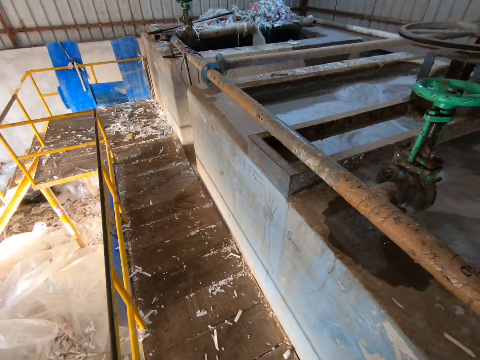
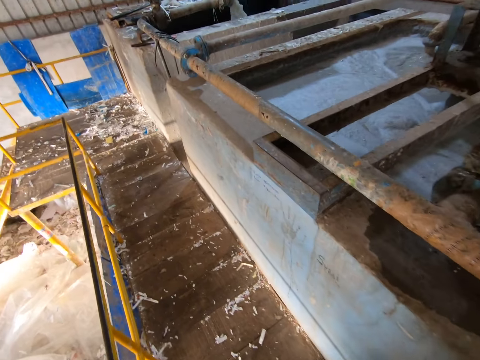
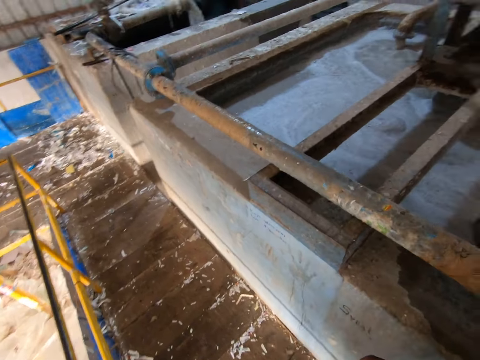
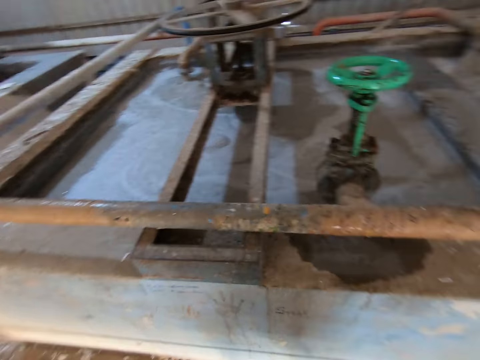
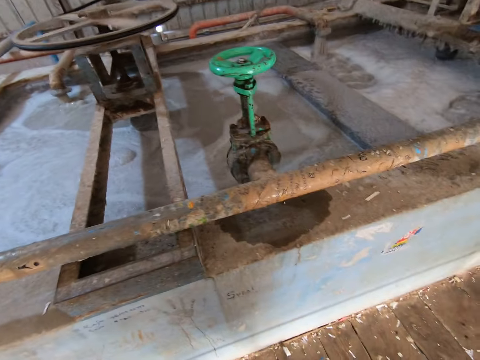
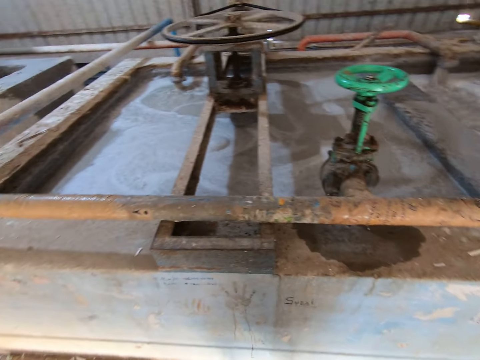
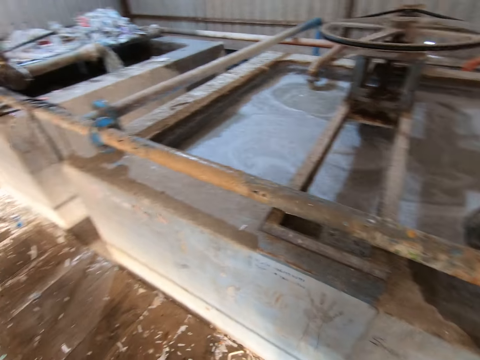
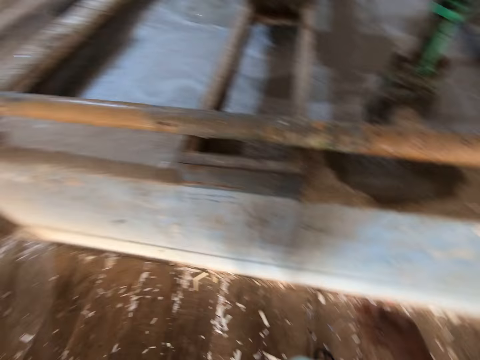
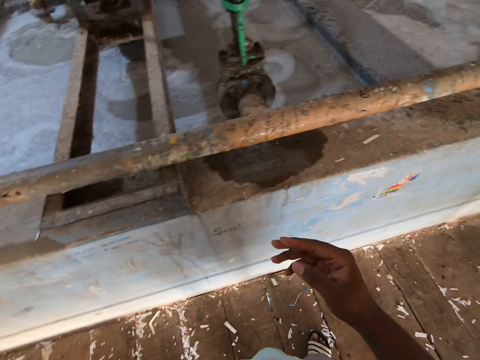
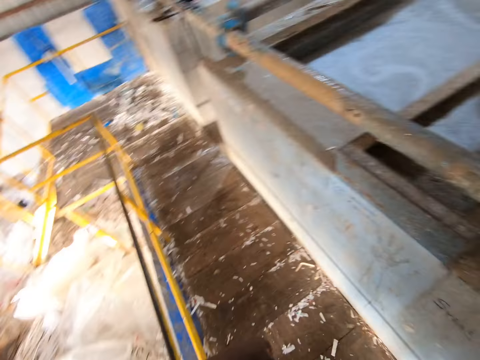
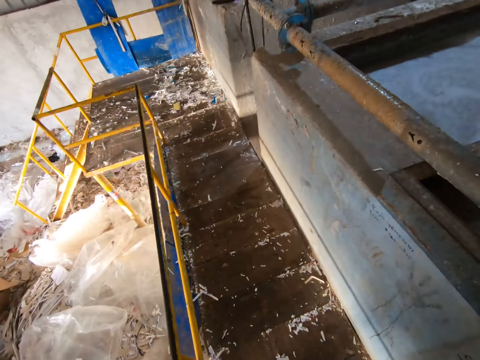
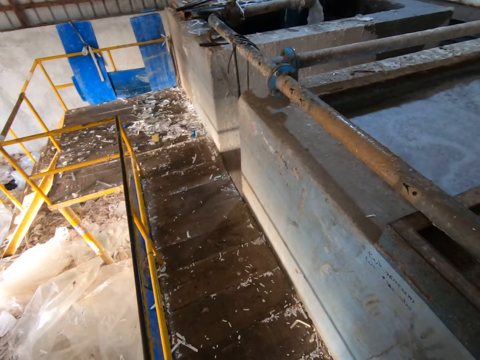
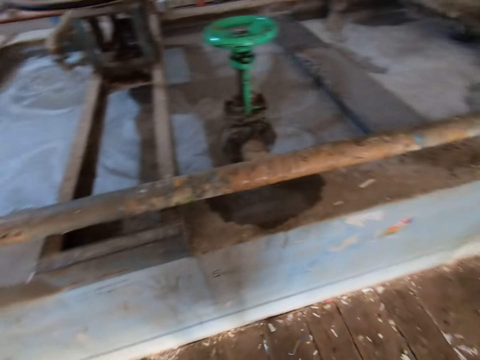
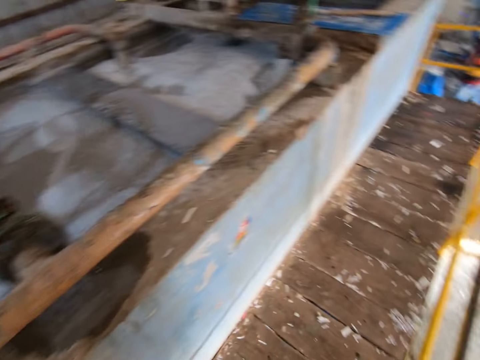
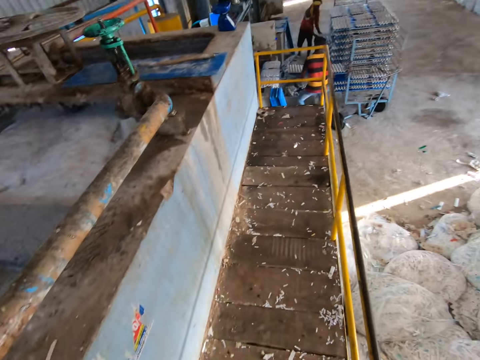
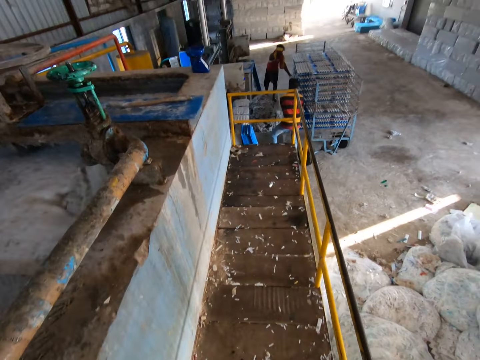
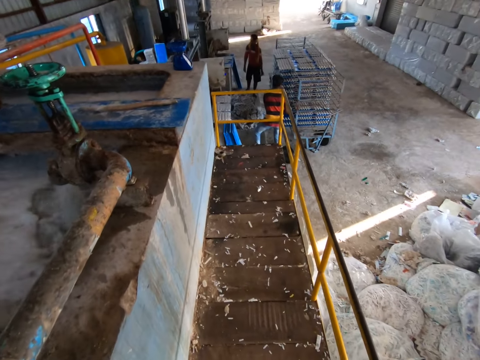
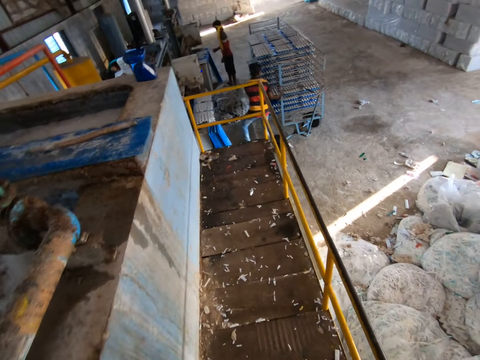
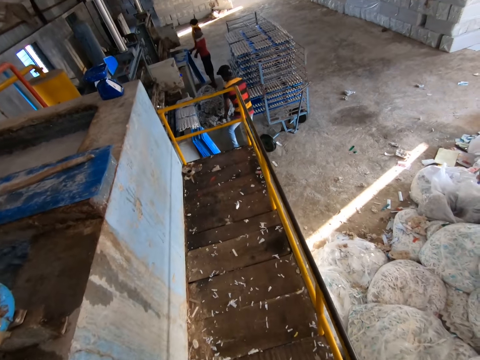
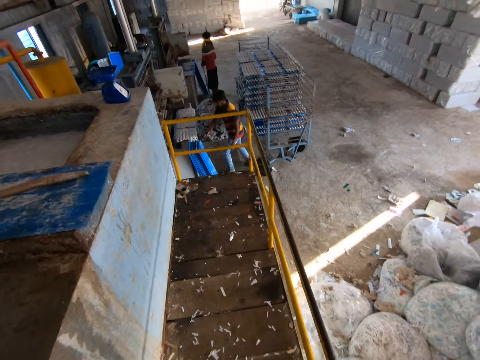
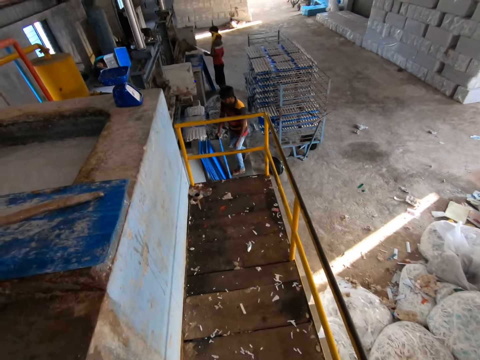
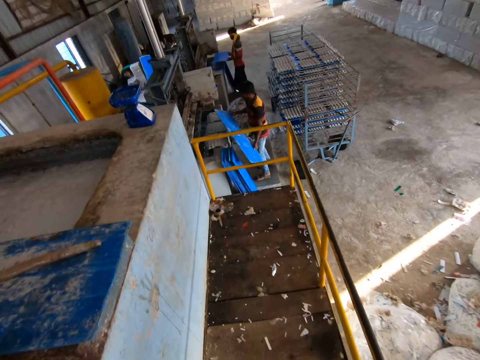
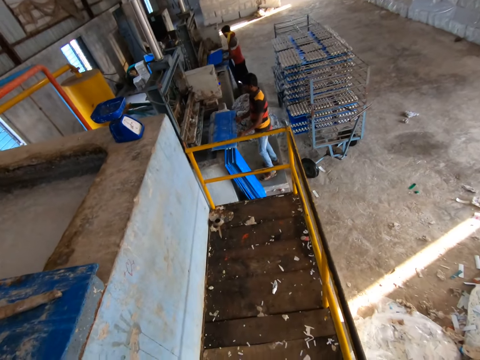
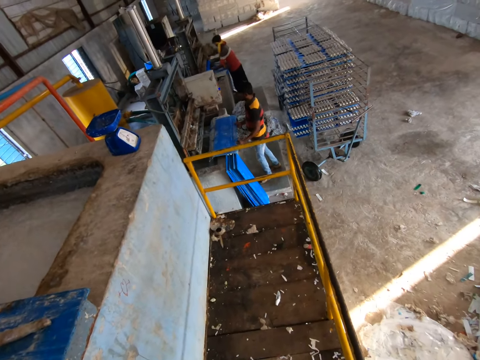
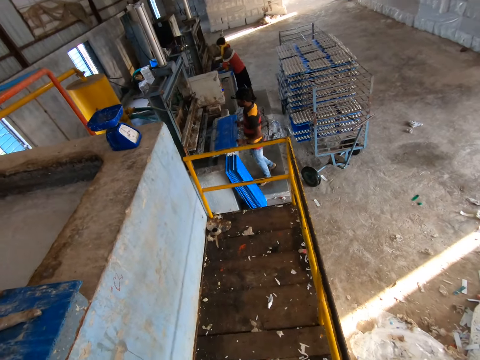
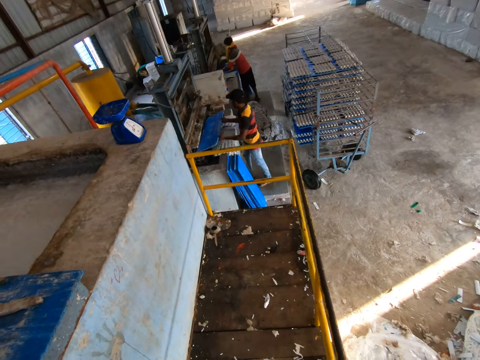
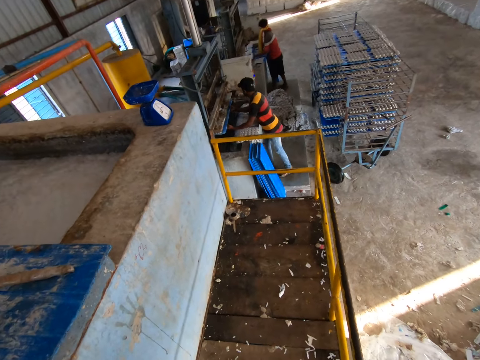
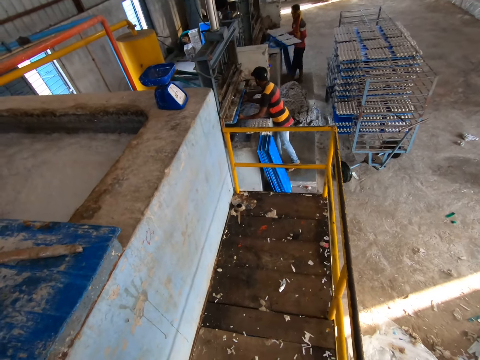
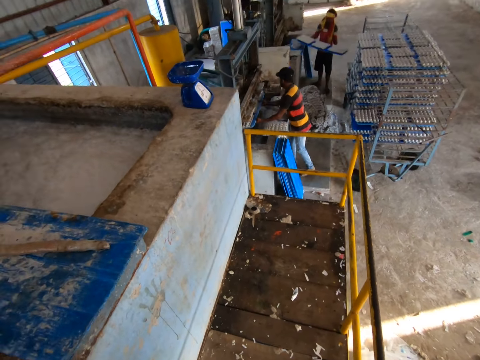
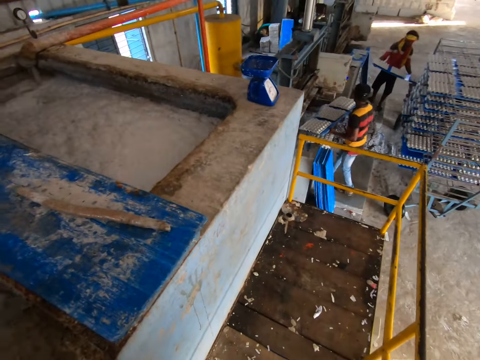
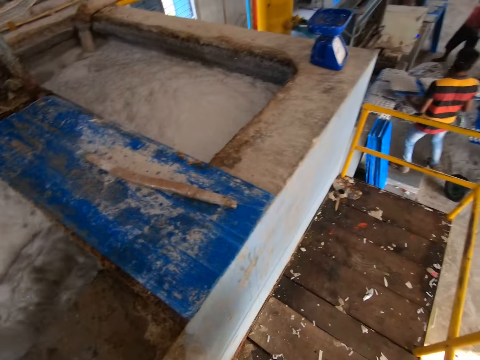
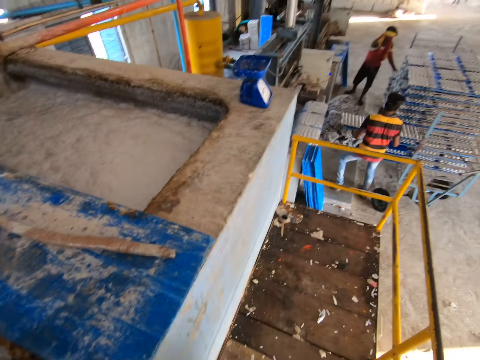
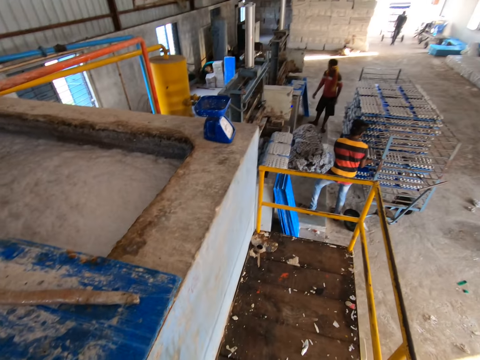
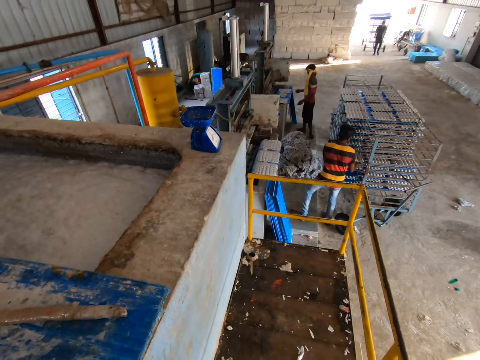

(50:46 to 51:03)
The camera wearer walks around. They look around. A man drops a plank of egg crate in the shelf with both hands. Another man picks up a plank from the floor with both hands. The first man picks up a plank from the floor with both hands. The camera wearer walks around. The first man drops the plank on the egg crate making machine with both hands. The other man puts the plank in the egg crate making machine with both hands. The first man puts the plank in the egg crate making machine with both hands. The other man brings out the plank from the egg crate making machine with both hands. The first man brings out the plank from the egg crate making machine with both hands. The other man drops the plank in the shelf with both hands. The camera wearer looks around. The first man drops the plank in the shelf with both hands.

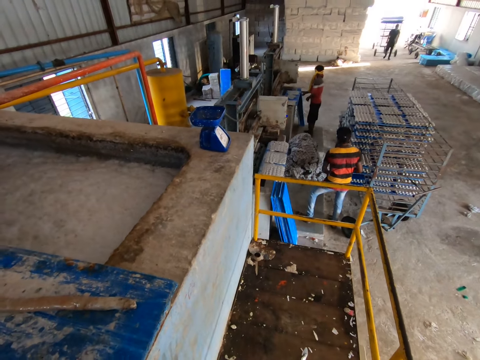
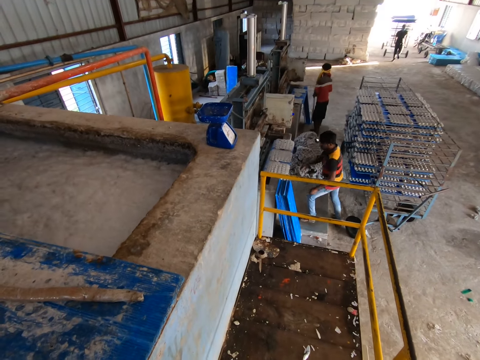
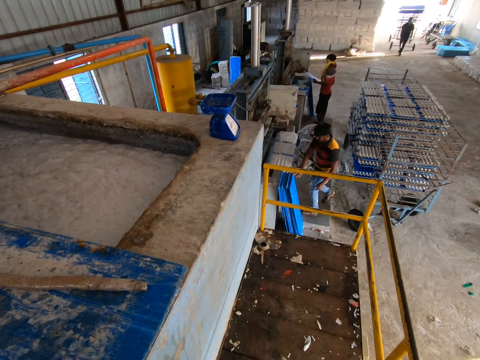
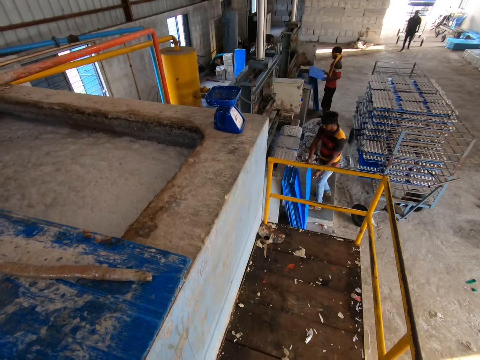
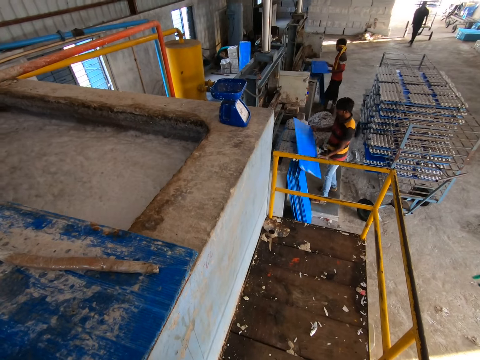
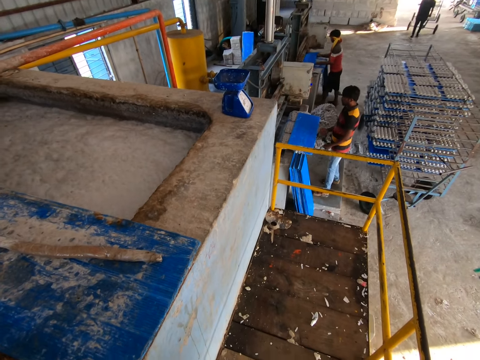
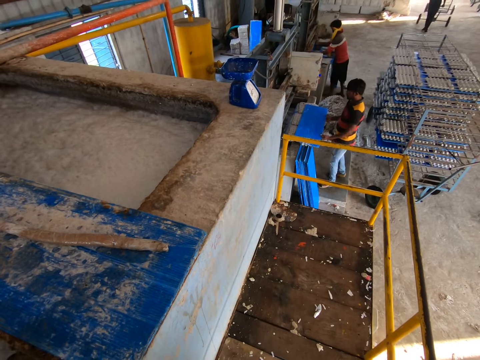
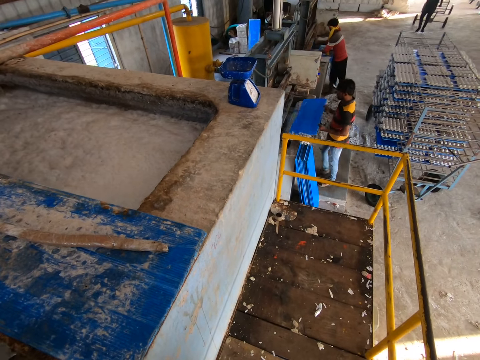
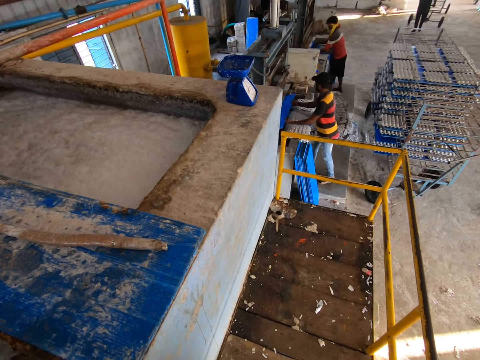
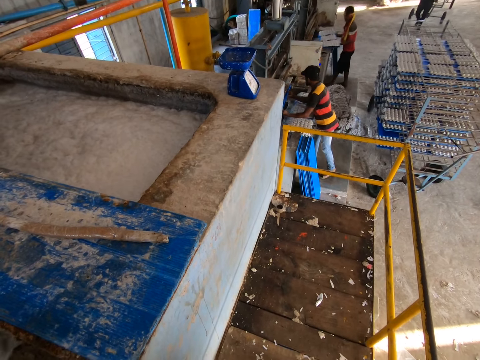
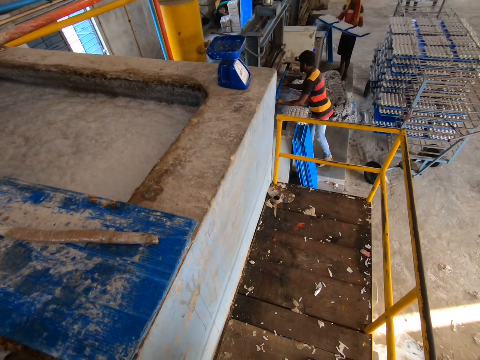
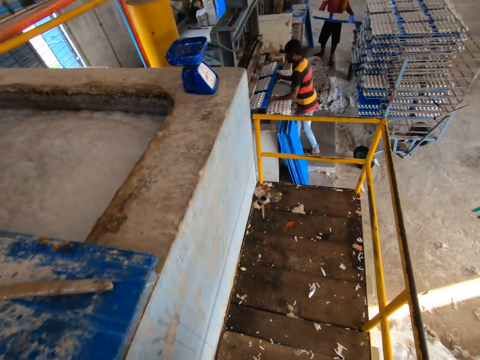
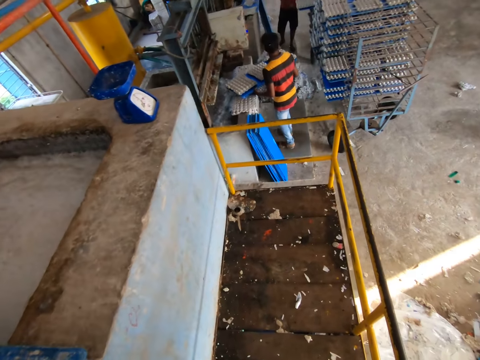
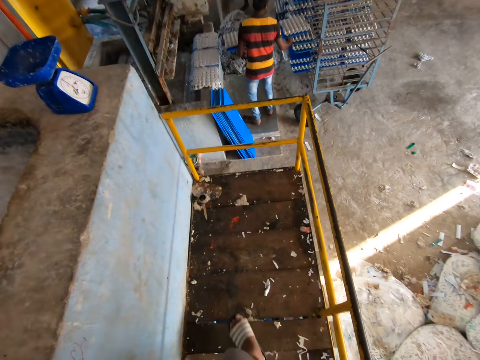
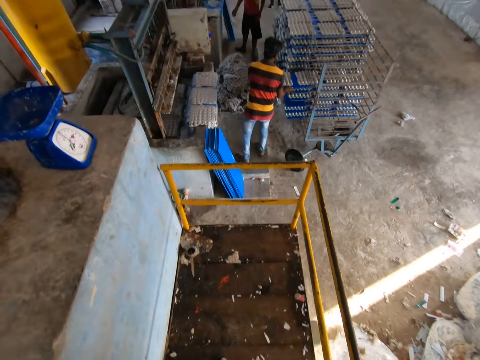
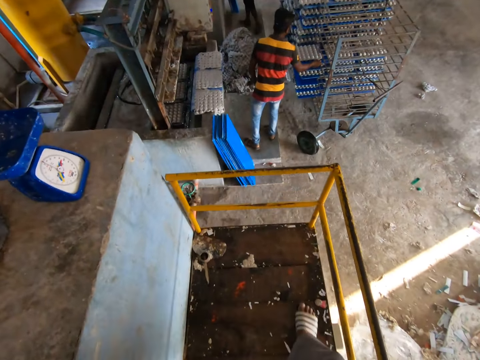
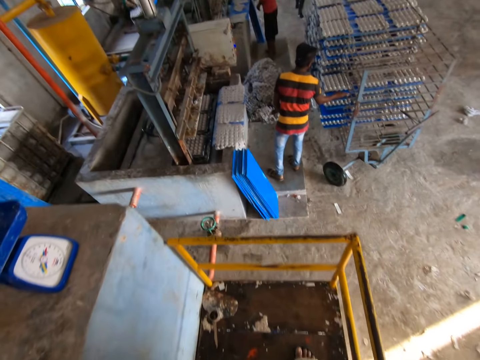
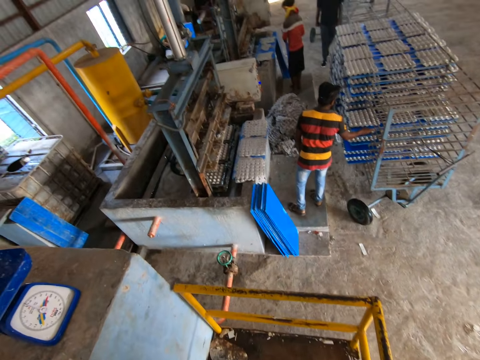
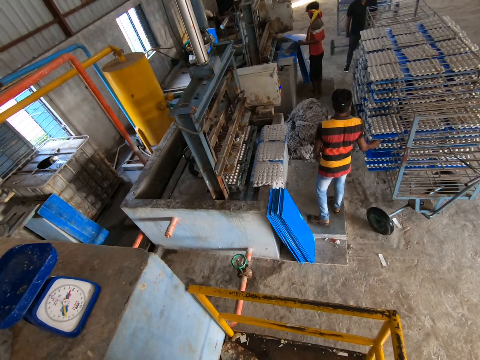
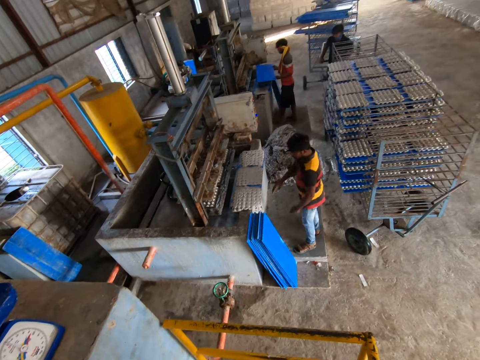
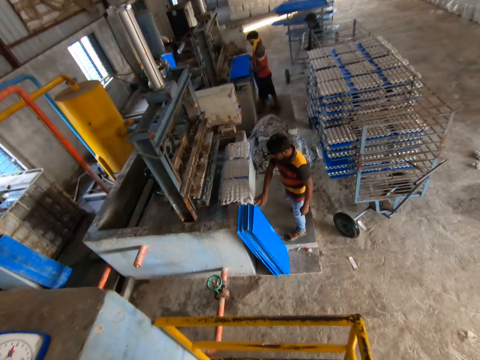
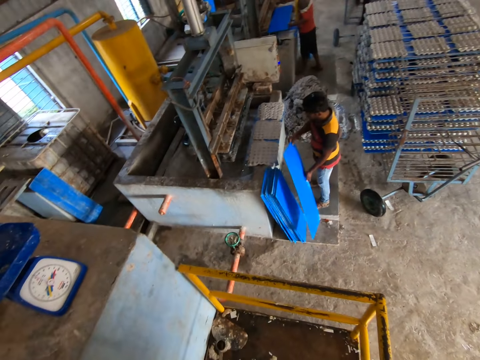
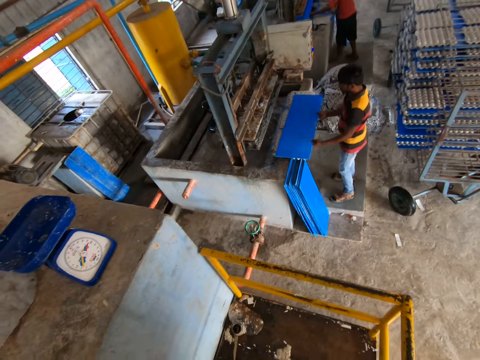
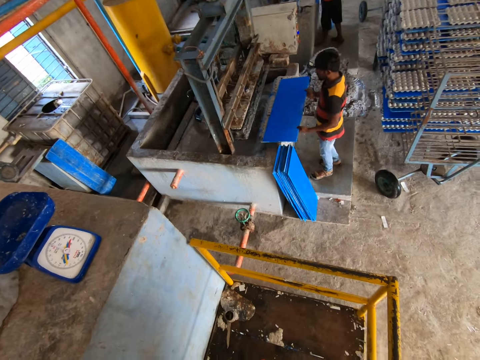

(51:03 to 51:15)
A man picks up a plank from the floor with both hands. Another man picks up a plank from the floor with both hands. A third man pulls a trolley with both hands. The second man drops the plank on the egg crate making machine with both hands. The first man puts the plank in the egg crate making machine with both hands. The second man puts the plank in the egg crate making machine with both hands. The first man brings out the plank from the egg crate making machine with both hands. The first man drops the plank in the shelf with both hands. The second man brings out the plank from the egg crate making machine with both hands. The camera wearer walks around. The second man drops the plank in the shelf with both hands. The first man picks up a plank from the floor with both hands. The second man picks up a plank from the floor with both hands. The first man puts the plank in the egg crate making machine with both hands. The second man drops the plank on the egg crate making machine with both hands.
